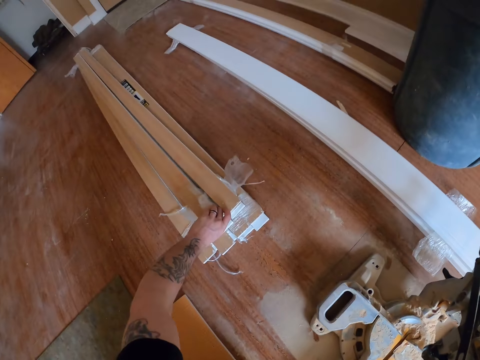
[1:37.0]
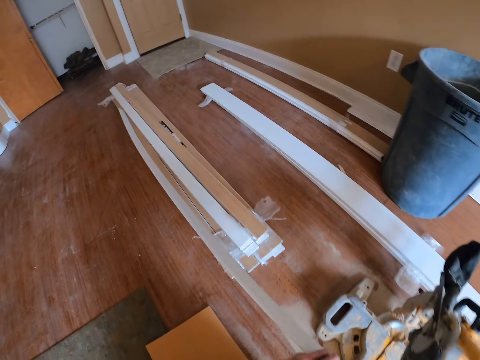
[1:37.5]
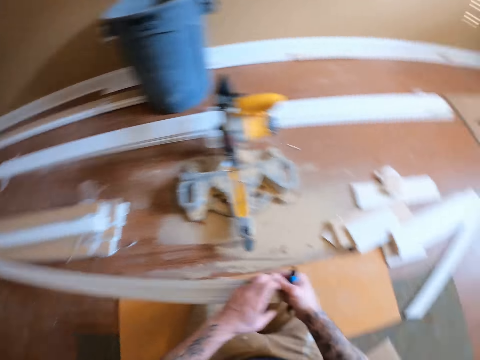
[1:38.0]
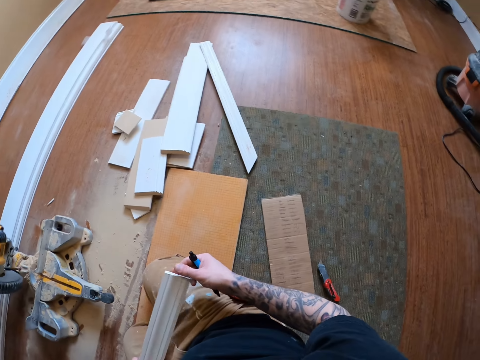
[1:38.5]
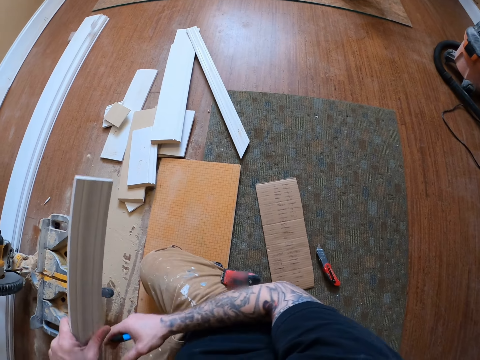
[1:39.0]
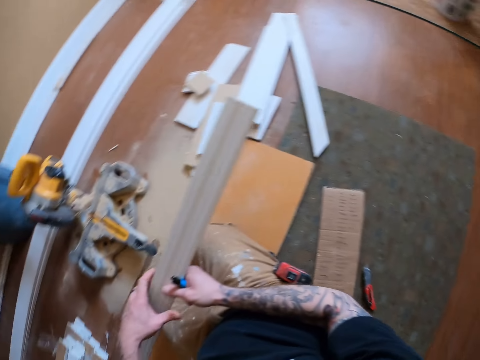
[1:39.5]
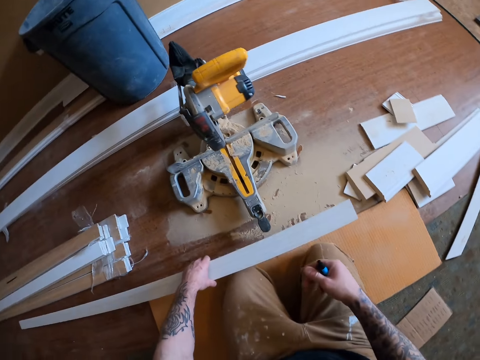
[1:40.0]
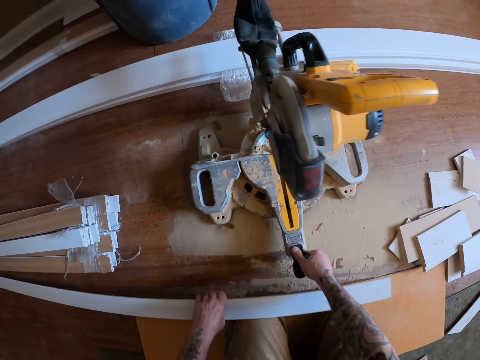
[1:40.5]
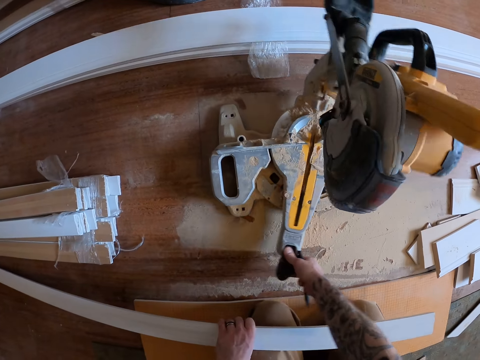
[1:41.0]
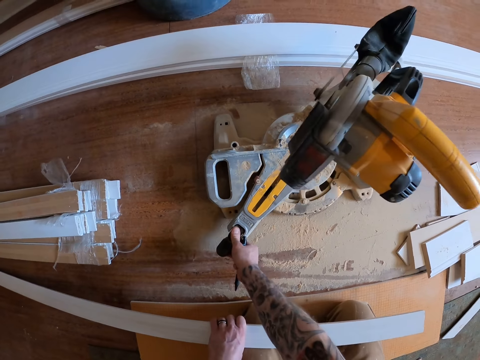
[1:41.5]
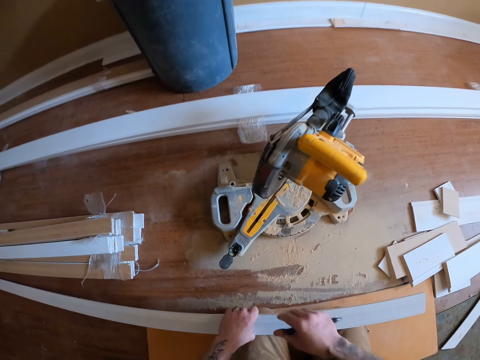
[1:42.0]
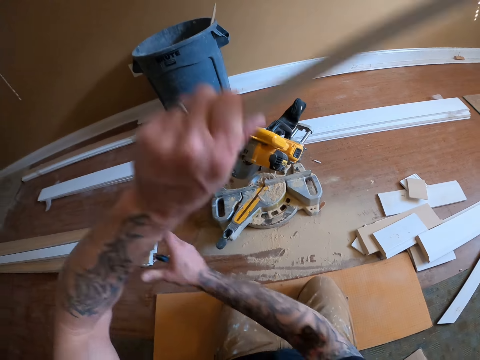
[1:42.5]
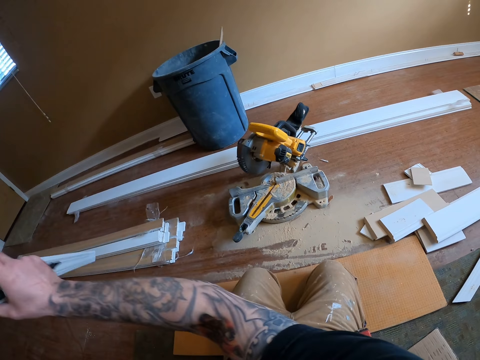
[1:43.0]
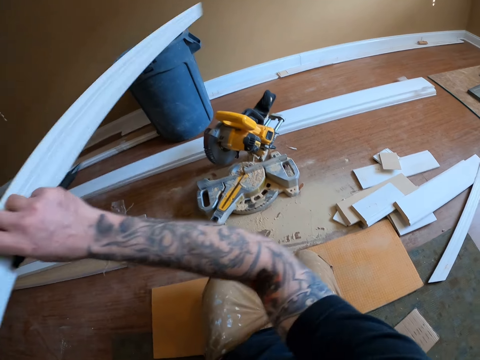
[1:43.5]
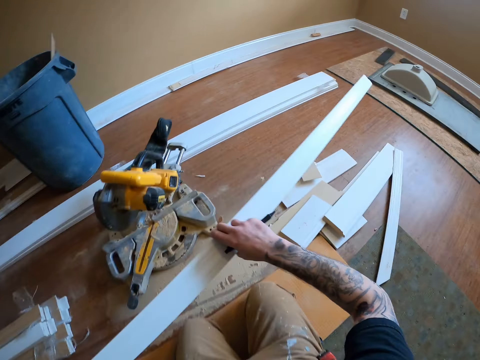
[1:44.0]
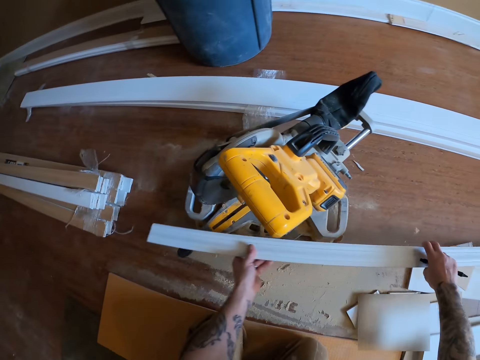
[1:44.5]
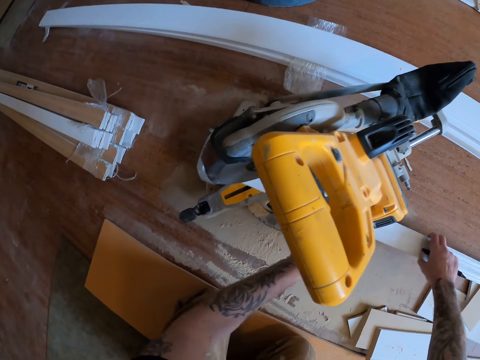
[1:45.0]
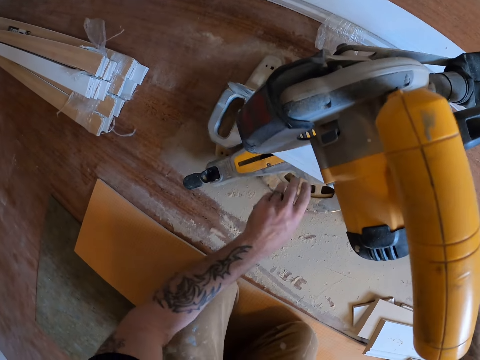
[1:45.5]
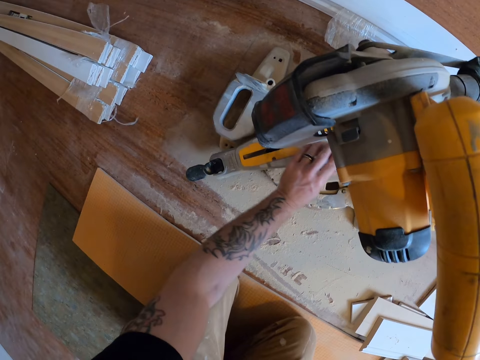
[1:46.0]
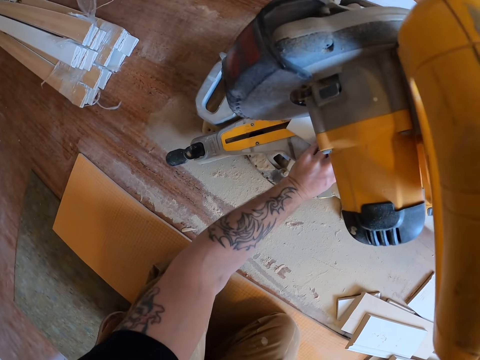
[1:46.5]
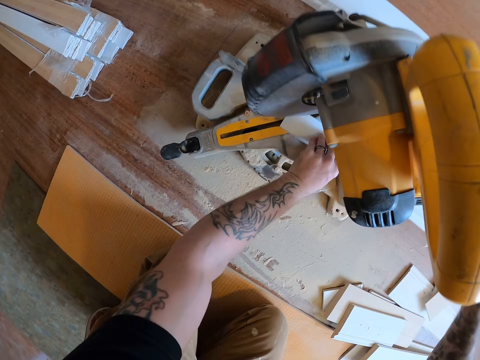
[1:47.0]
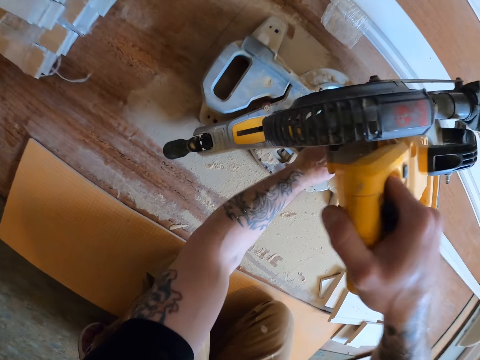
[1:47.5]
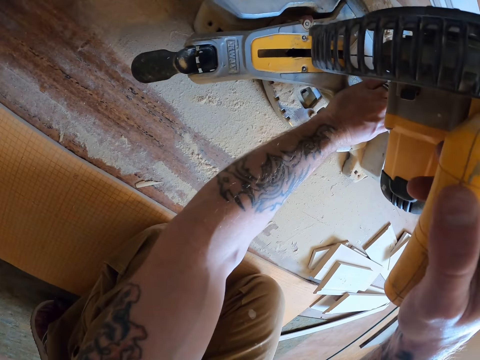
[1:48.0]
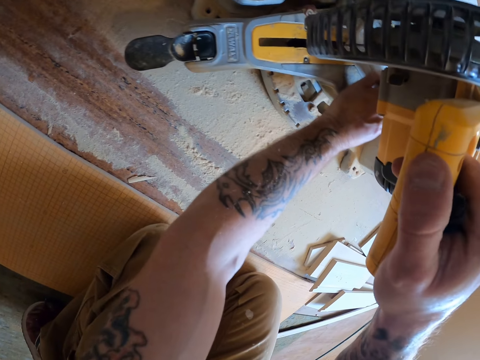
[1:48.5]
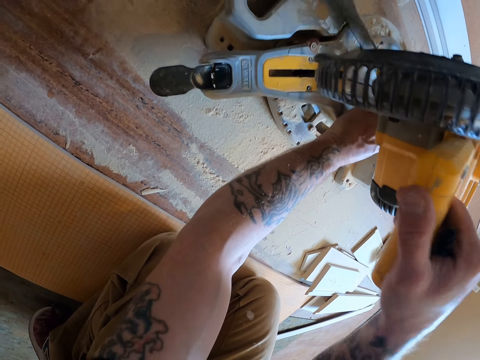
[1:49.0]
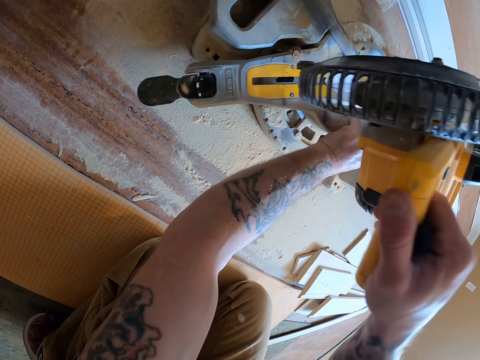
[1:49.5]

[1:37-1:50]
The camera wearer picks up a wood from the floor. They rotate the circular saw or mitre saw. They adjust the mitre saw. They put the wood under the mitre saw. They pull down the circular saw. They cut the wood with the mitre saw.

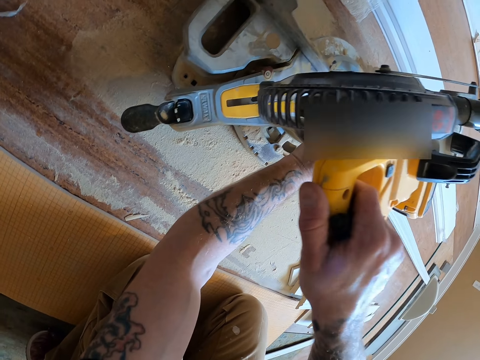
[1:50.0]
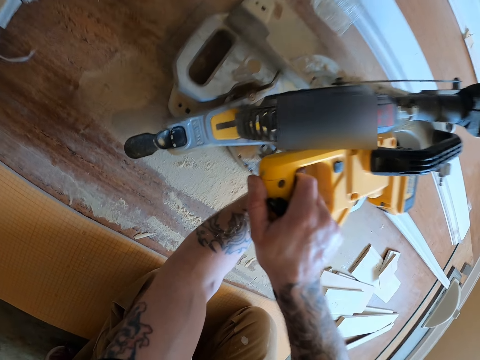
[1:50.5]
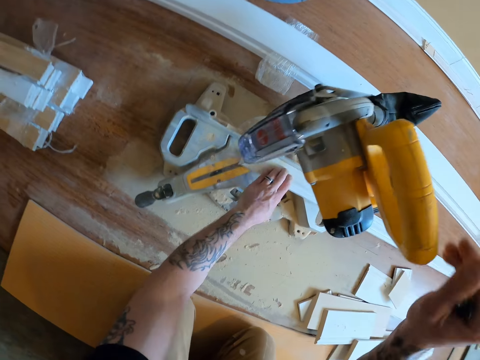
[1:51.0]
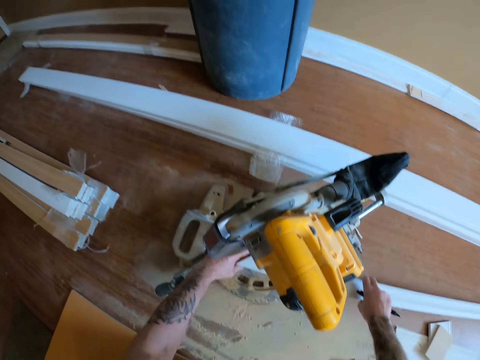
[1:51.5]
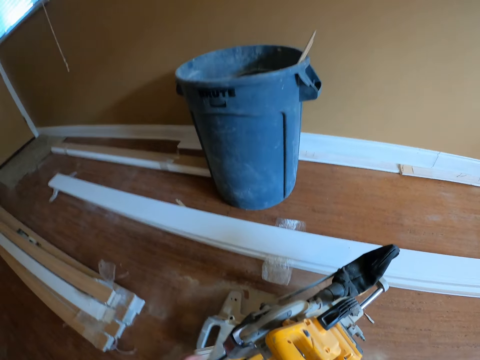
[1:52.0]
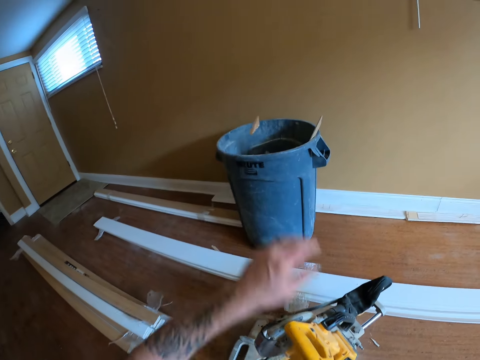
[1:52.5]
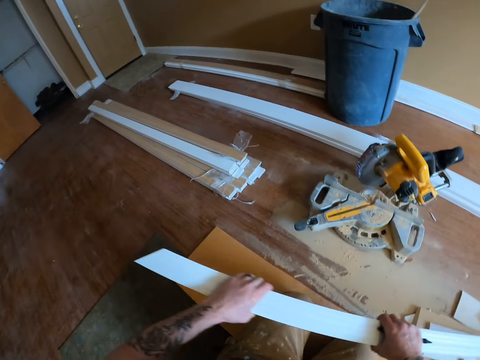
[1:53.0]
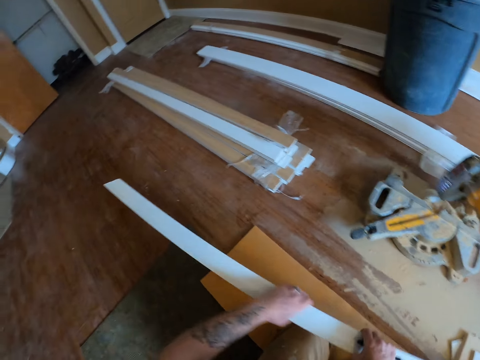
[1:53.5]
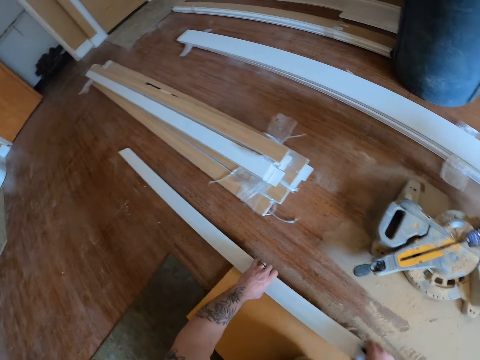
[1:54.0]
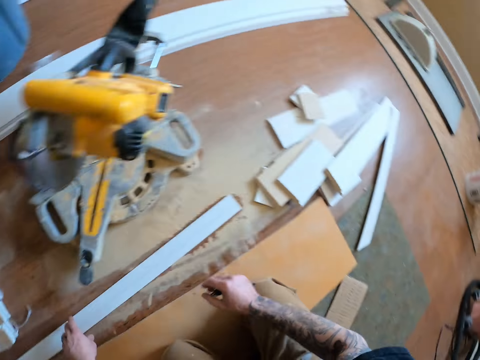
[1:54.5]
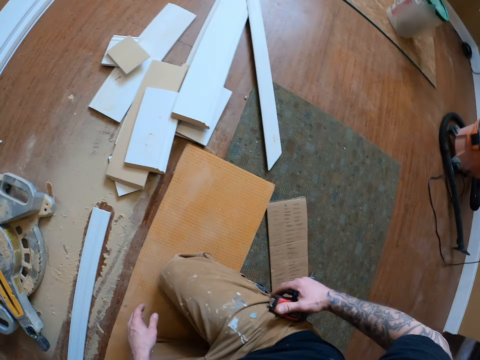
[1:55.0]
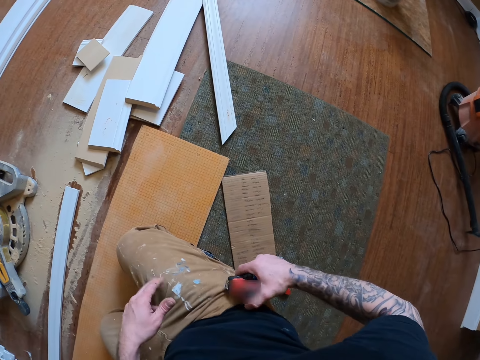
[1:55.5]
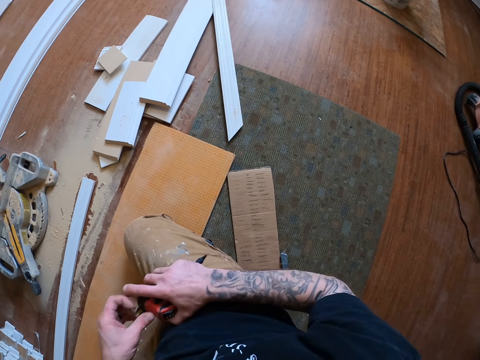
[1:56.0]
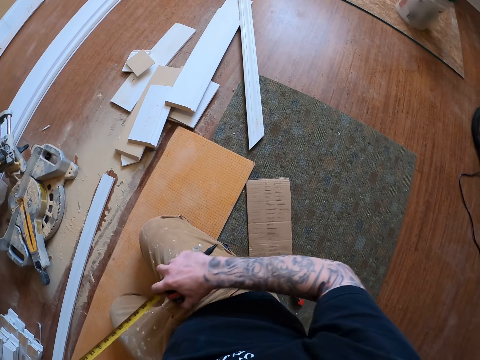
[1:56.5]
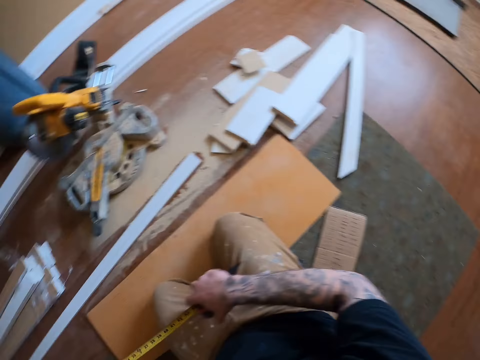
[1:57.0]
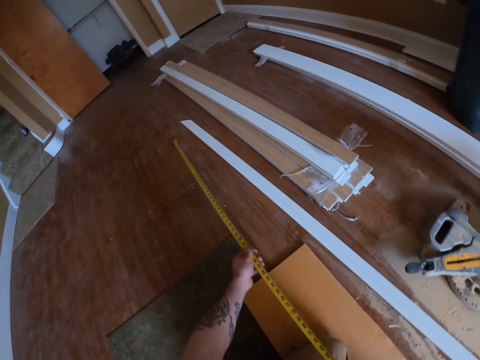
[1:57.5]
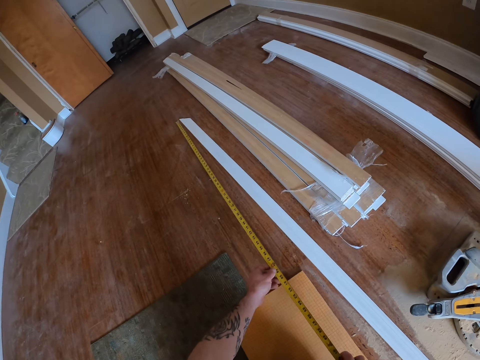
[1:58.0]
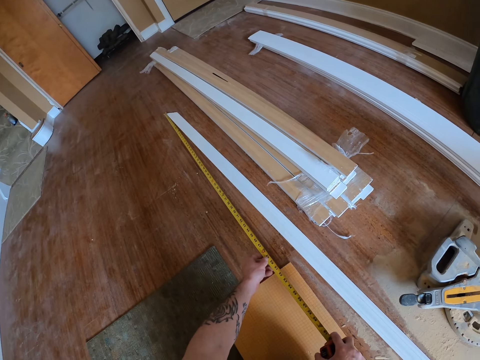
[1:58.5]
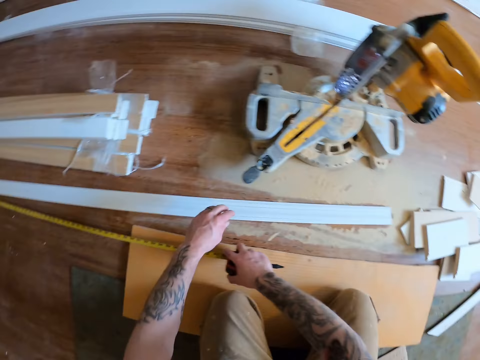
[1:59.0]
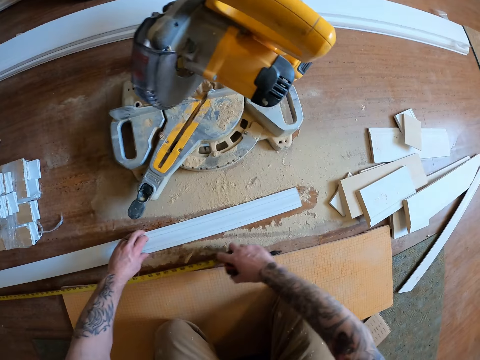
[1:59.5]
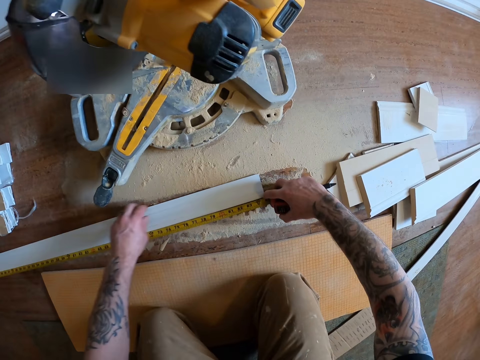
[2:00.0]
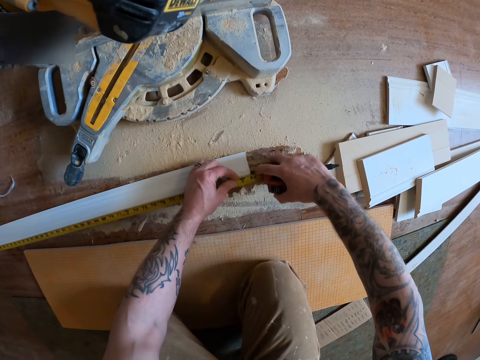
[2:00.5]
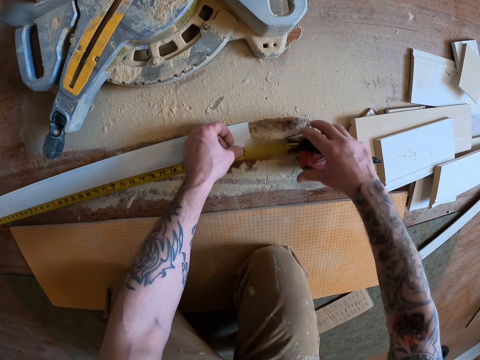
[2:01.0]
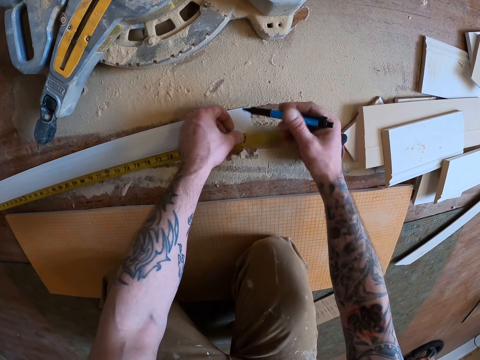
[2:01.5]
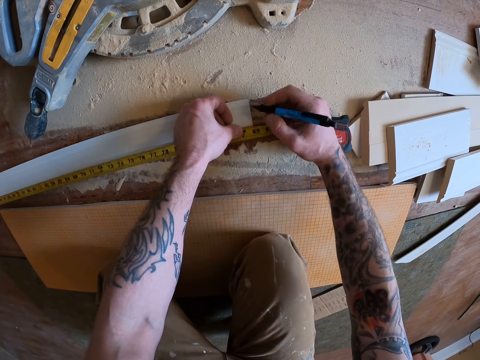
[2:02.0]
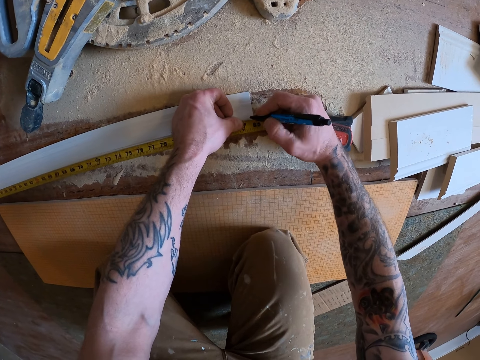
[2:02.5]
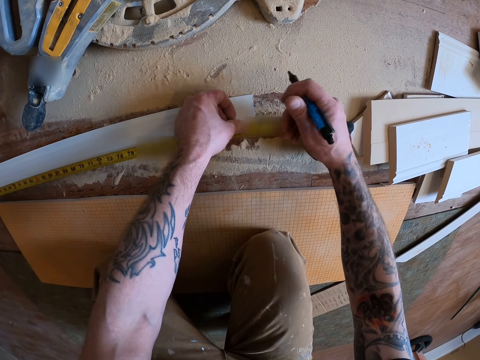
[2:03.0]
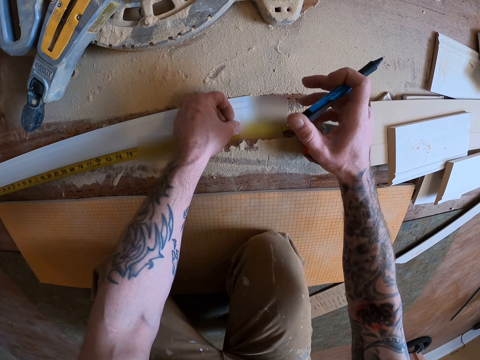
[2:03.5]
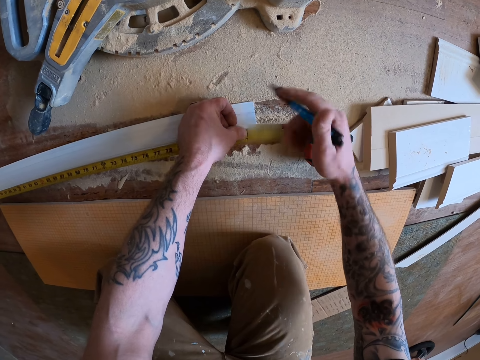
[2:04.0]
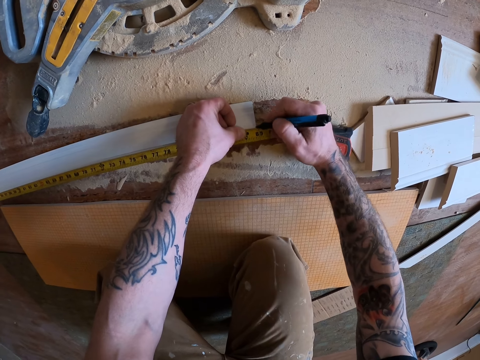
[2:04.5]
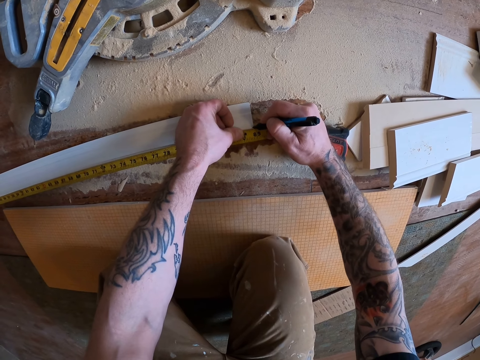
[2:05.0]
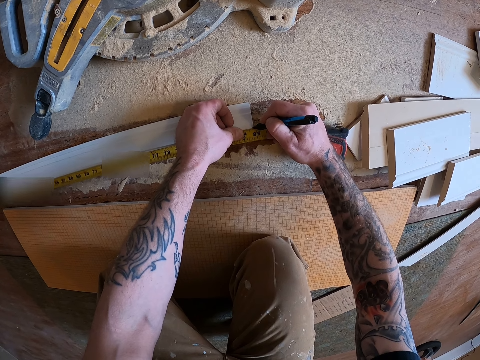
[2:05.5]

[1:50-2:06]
The camera wearer pulls up the circular saw or mitre saw. He picks up the cut wood under the mitre saw. He throws the cut wood into a waste bin. He pulls the wood or cardboard. He adjusts the wood with his hands. He puts the cardboard on the floor. He removes a tape measure hanging by his trouser. He pulls the tape of the tape measure. He measures the wood on the floor with the tape measure. He marks the wood with the pen.
